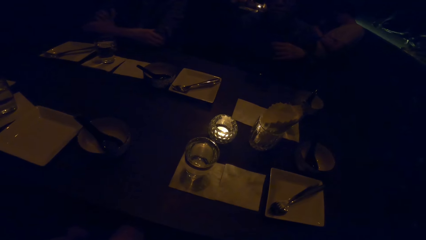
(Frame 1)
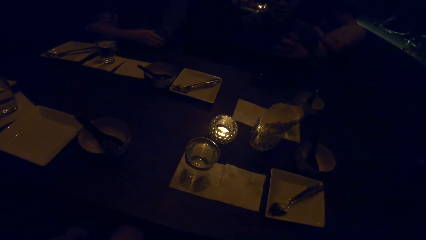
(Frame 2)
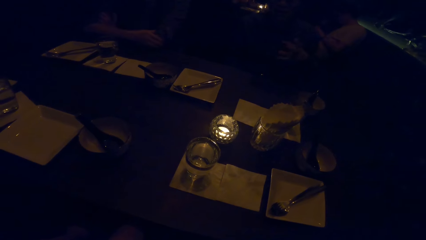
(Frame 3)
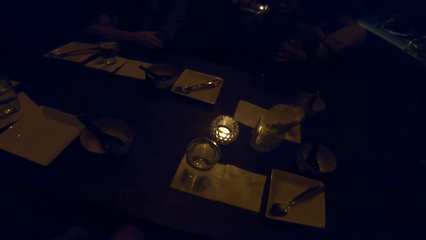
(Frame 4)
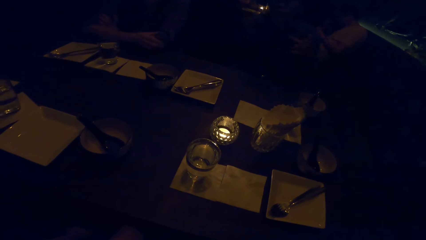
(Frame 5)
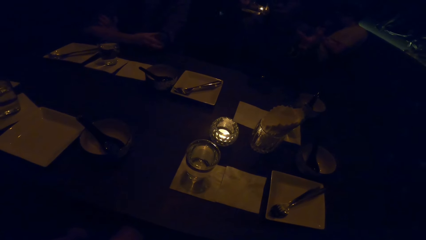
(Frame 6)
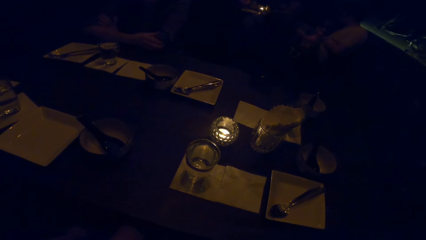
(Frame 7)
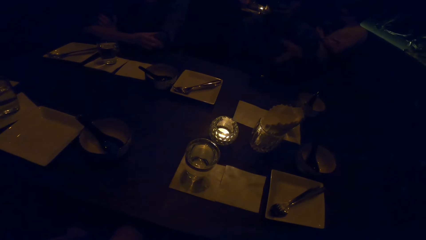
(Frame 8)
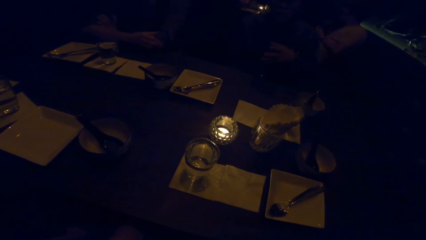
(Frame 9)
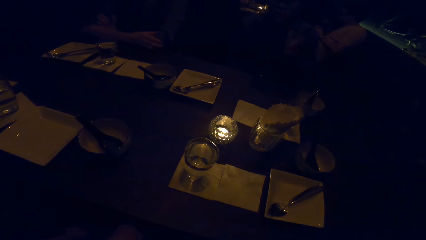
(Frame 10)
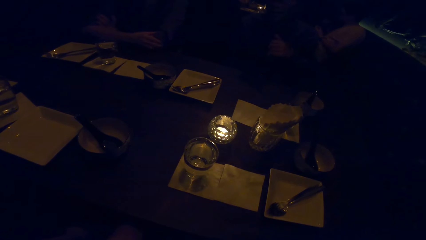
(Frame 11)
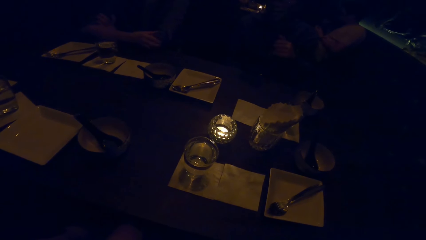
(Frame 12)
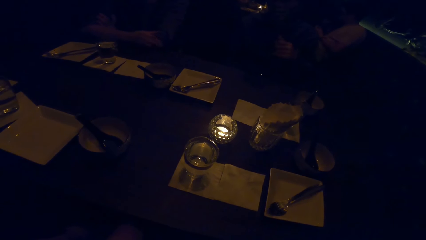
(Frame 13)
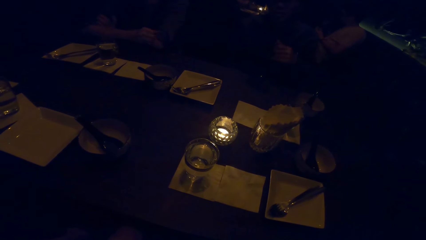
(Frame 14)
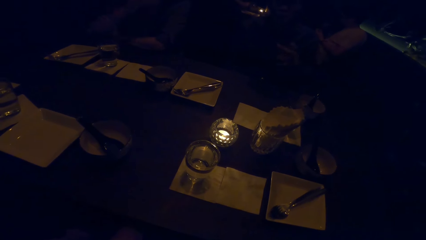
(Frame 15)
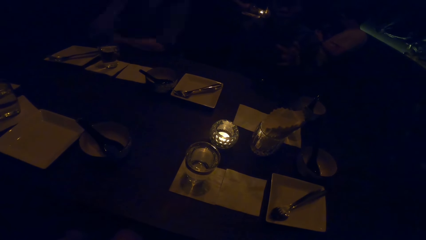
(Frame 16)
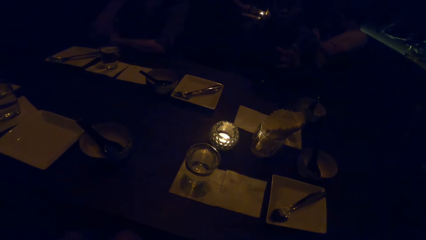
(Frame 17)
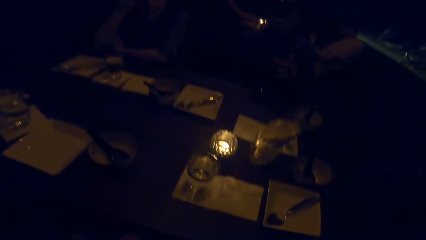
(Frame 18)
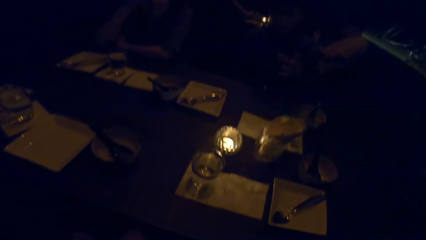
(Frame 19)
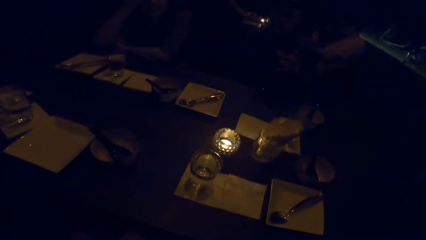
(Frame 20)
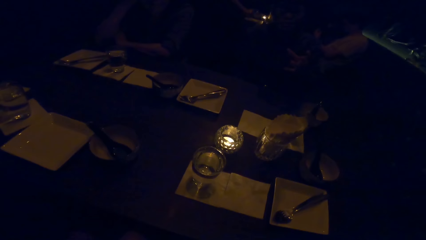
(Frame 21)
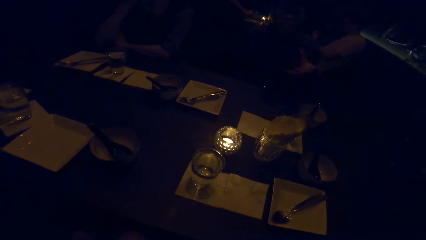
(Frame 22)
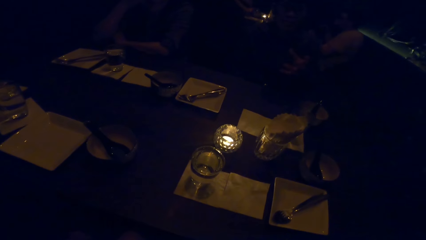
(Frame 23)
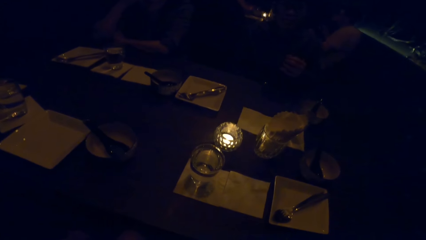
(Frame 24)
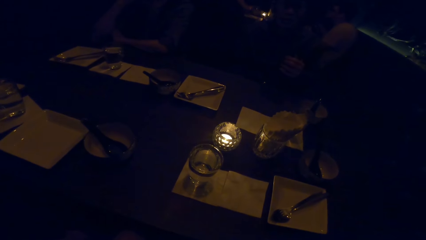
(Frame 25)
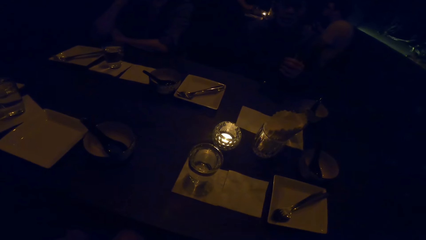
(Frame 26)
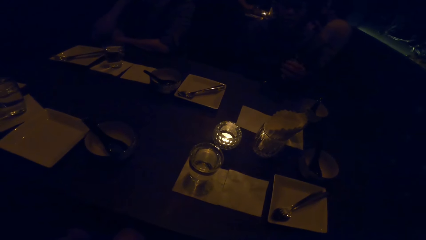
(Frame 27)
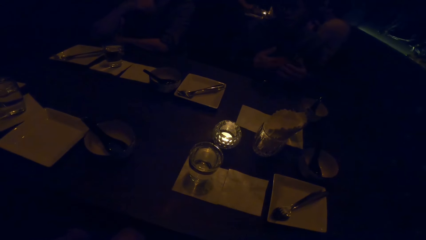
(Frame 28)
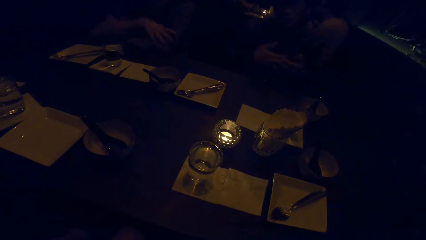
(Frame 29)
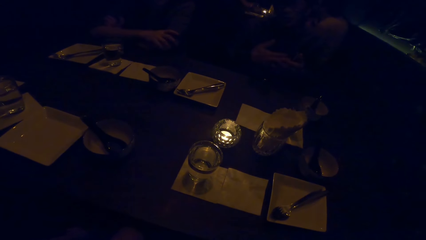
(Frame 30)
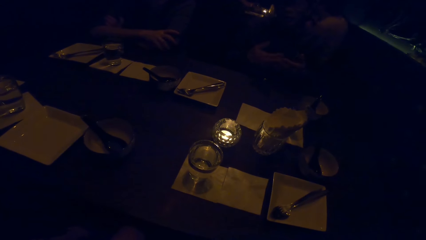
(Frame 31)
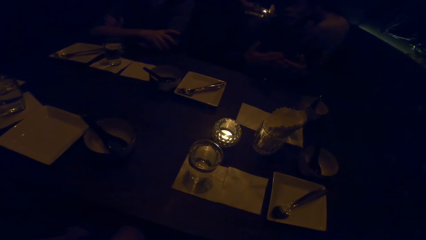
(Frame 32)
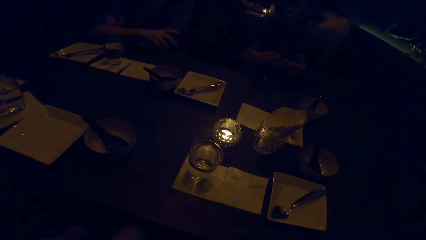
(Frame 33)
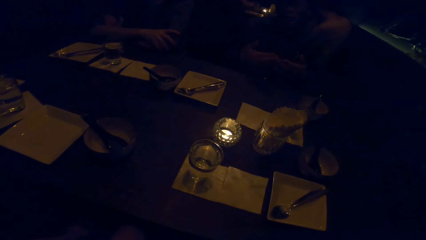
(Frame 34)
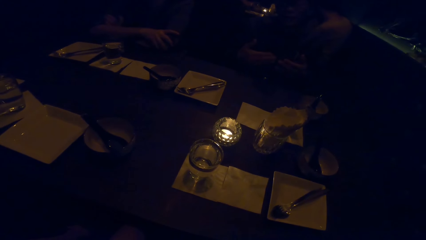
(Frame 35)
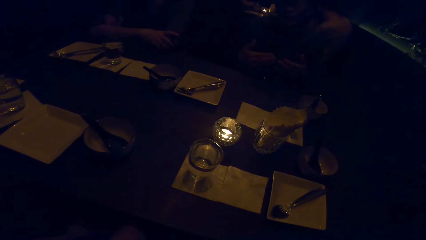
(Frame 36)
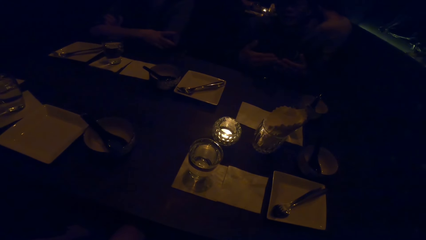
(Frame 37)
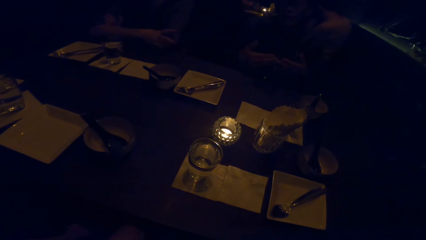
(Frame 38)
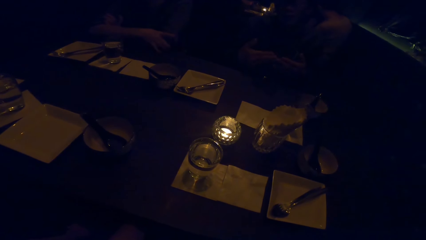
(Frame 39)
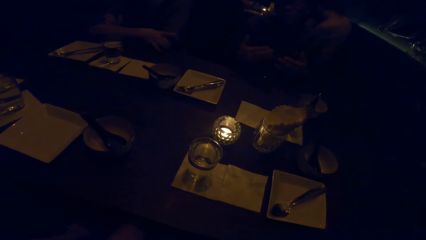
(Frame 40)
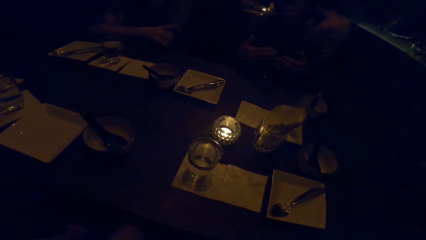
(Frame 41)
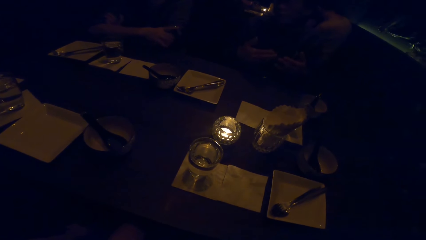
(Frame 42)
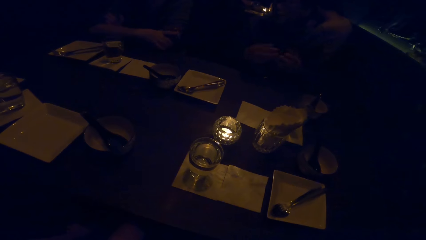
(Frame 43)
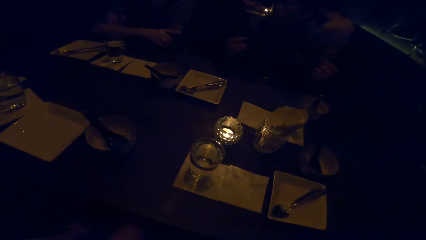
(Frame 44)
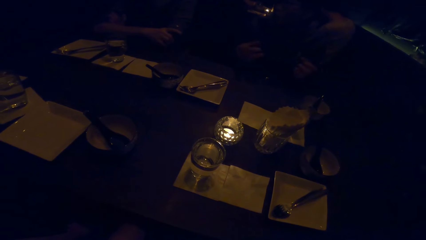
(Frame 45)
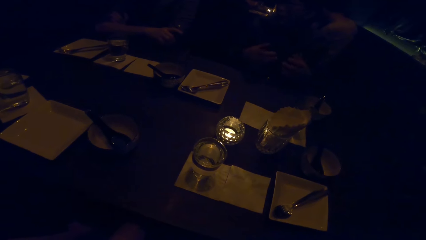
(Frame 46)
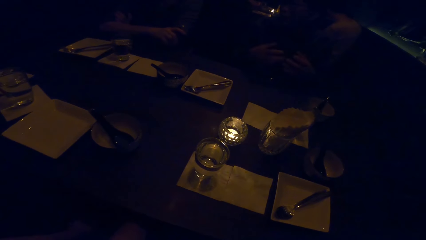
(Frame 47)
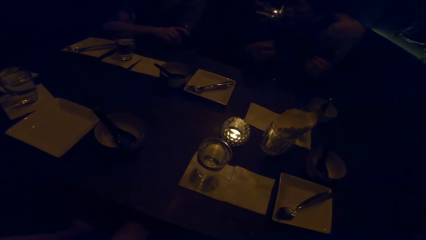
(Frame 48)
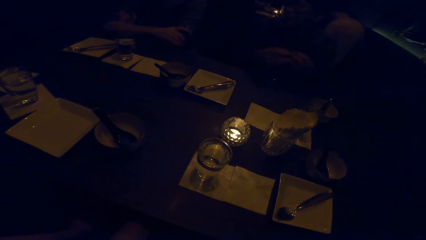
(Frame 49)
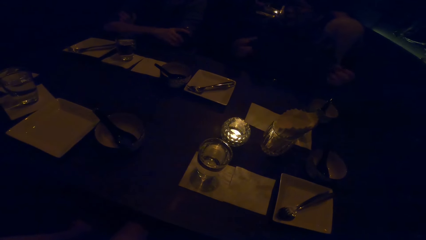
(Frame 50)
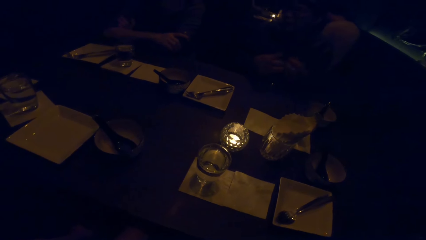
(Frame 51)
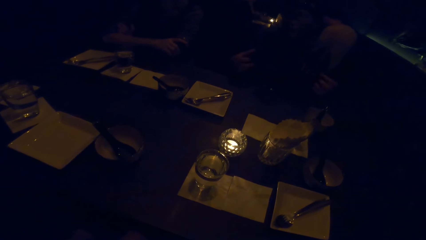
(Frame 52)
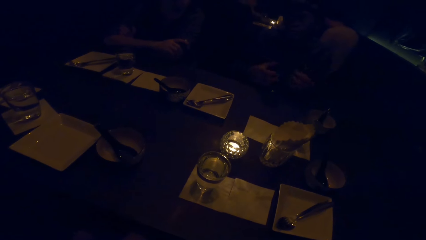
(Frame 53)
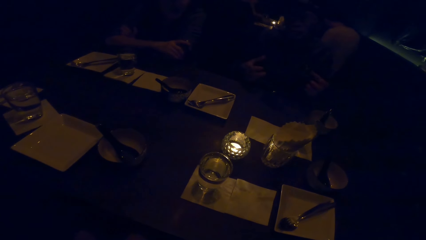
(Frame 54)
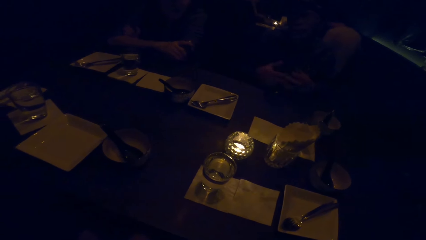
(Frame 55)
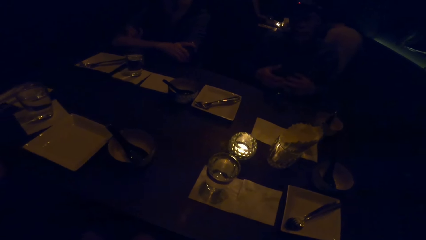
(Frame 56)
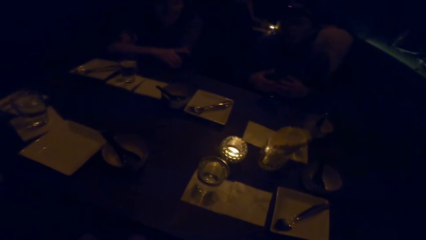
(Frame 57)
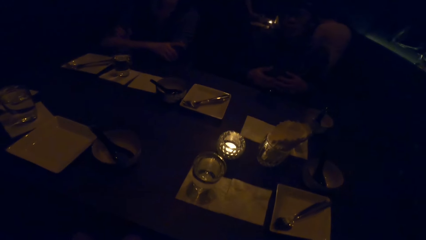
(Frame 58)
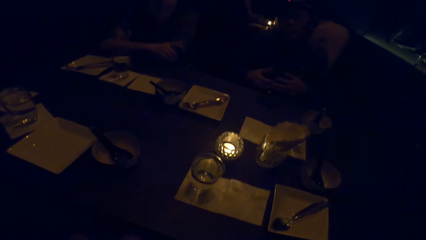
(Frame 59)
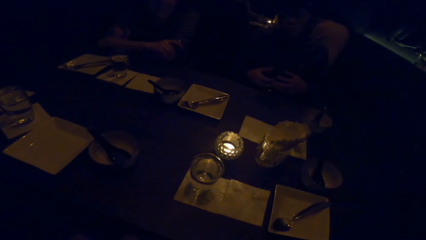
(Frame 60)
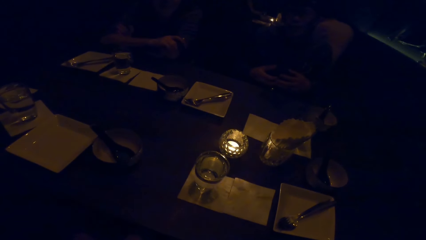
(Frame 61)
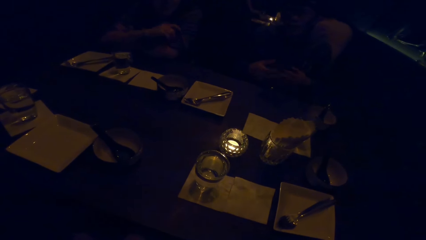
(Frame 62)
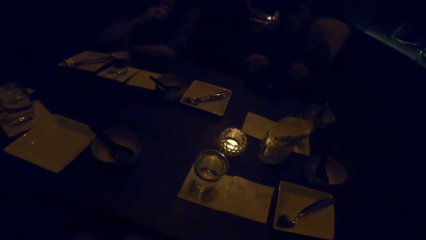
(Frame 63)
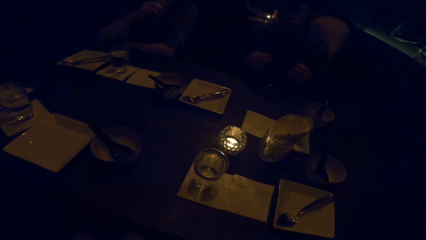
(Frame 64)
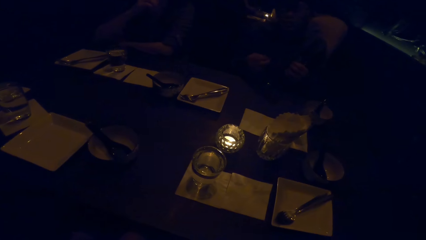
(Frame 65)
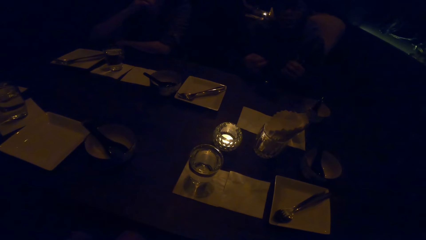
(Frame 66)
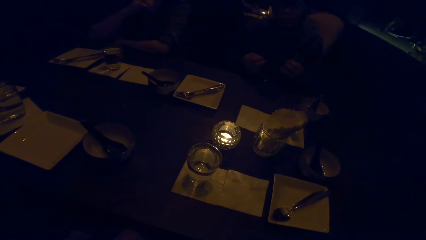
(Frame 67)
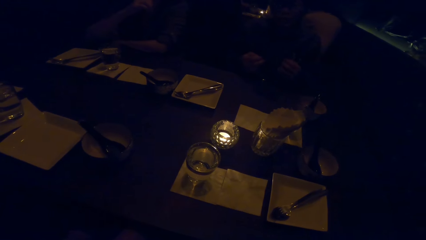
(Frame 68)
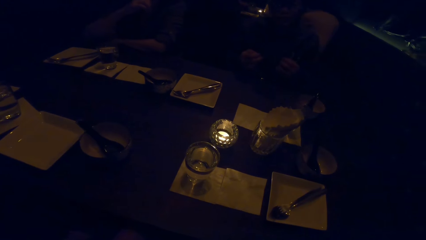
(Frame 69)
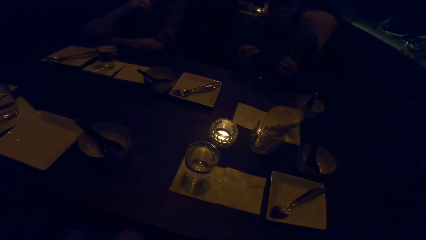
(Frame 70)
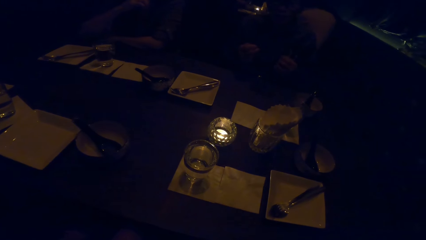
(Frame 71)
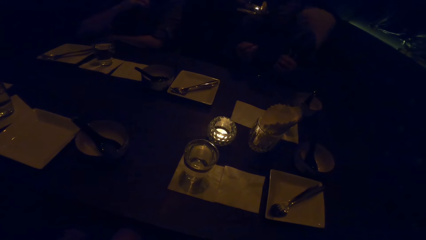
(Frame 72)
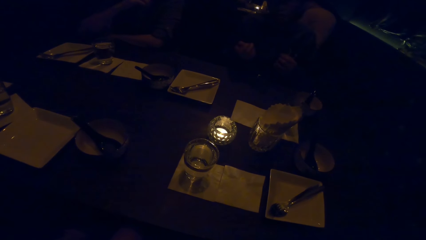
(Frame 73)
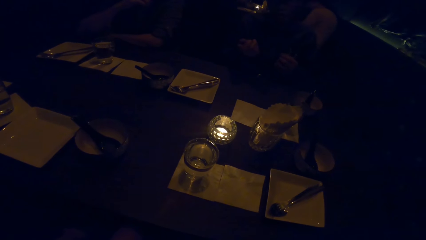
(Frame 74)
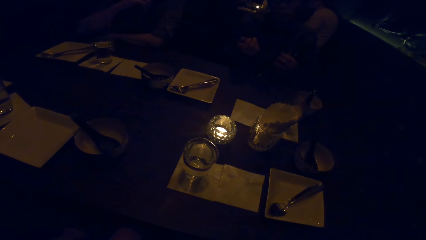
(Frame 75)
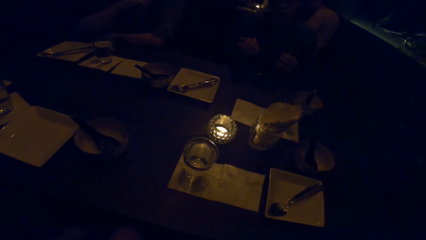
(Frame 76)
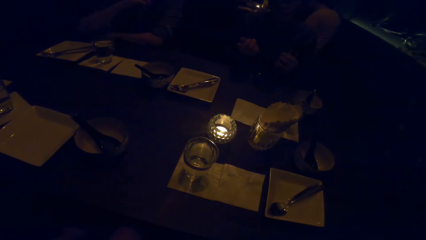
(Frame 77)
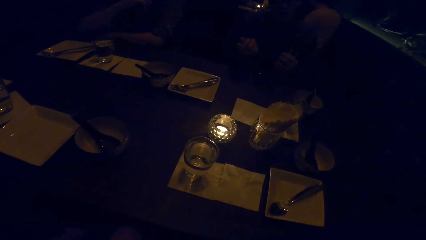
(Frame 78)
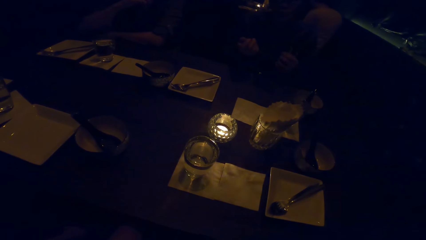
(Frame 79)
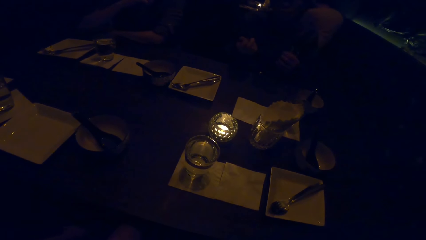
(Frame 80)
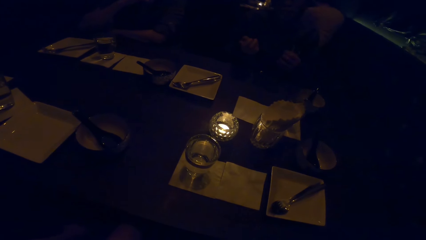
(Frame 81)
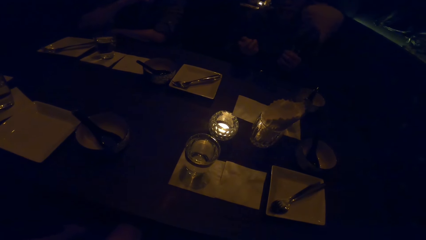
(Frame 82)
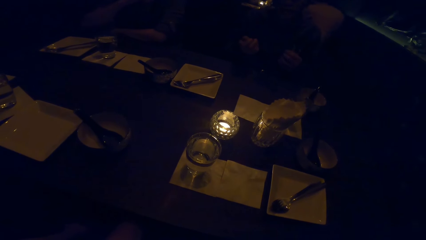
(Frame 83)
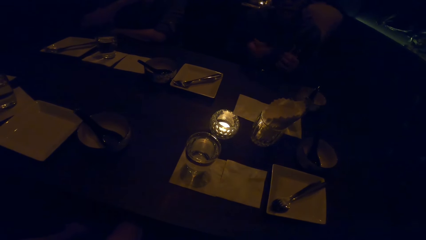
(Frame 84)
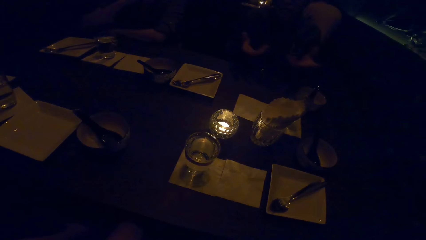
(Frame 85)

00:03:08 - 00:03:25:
A person touches part of her body. The person scrubs her elbow. A woman gestures her hand. Another person moves his hands.
